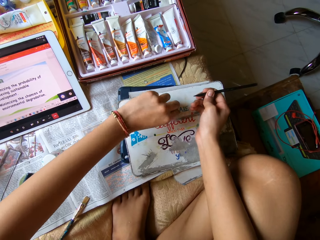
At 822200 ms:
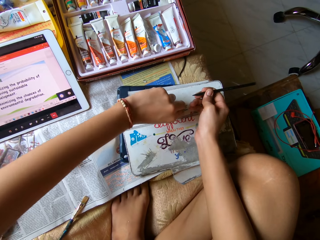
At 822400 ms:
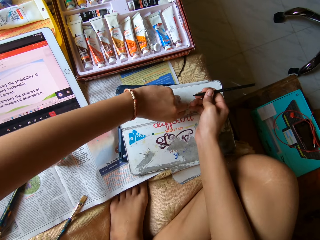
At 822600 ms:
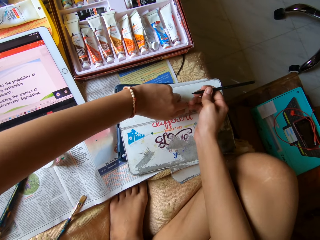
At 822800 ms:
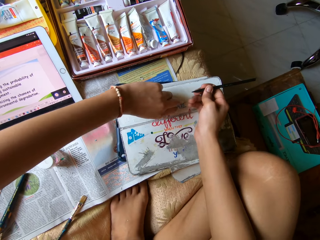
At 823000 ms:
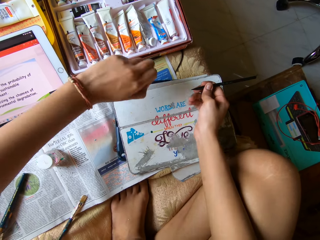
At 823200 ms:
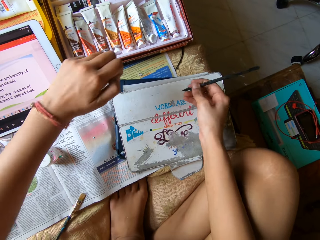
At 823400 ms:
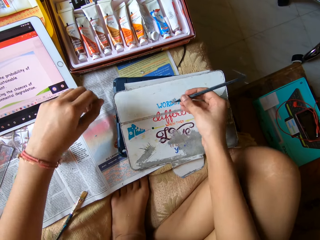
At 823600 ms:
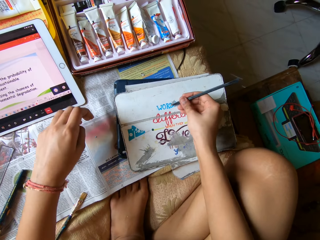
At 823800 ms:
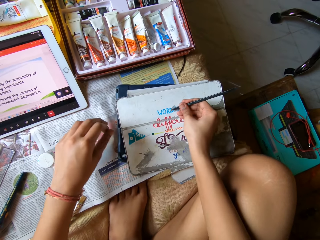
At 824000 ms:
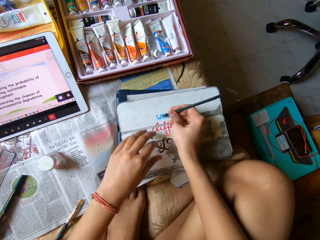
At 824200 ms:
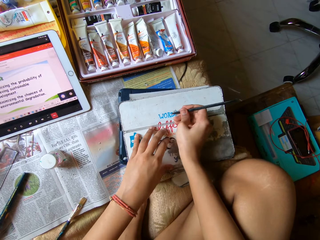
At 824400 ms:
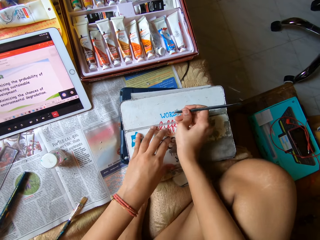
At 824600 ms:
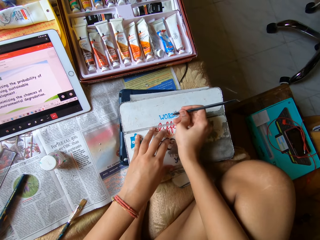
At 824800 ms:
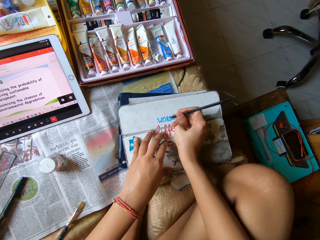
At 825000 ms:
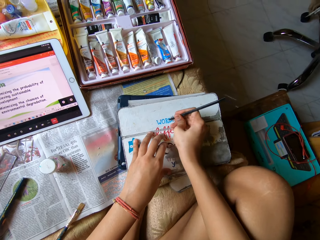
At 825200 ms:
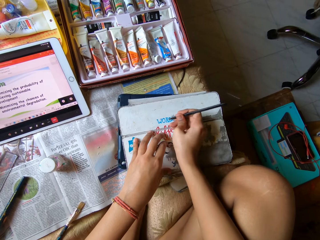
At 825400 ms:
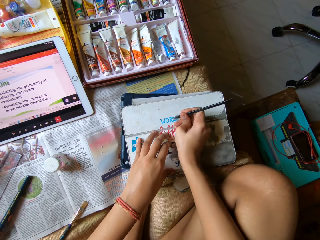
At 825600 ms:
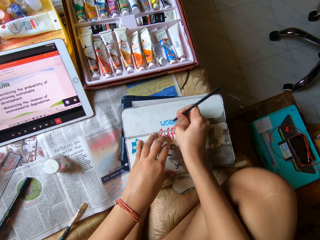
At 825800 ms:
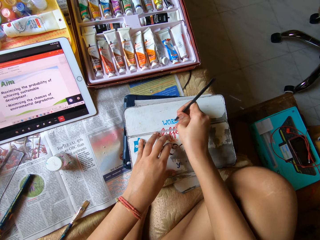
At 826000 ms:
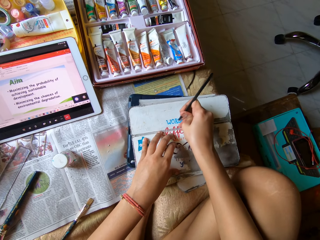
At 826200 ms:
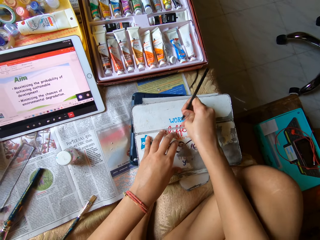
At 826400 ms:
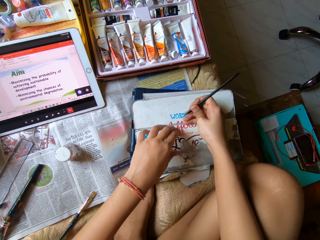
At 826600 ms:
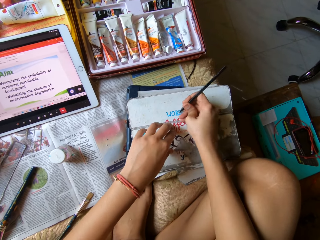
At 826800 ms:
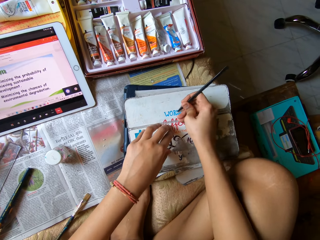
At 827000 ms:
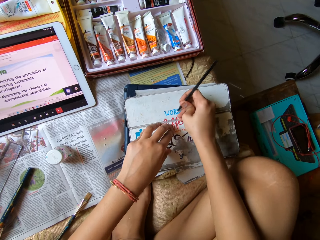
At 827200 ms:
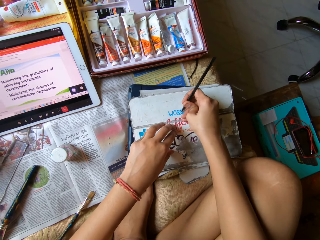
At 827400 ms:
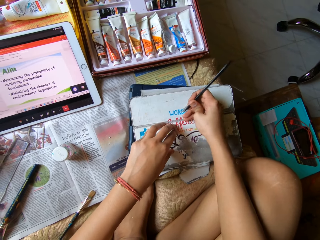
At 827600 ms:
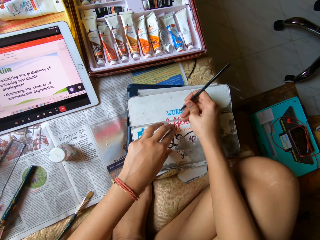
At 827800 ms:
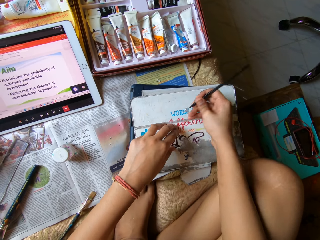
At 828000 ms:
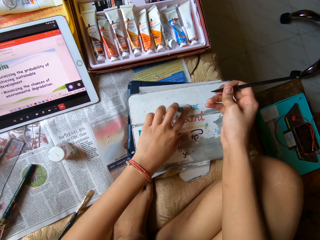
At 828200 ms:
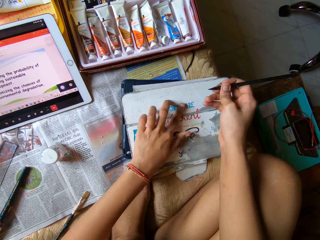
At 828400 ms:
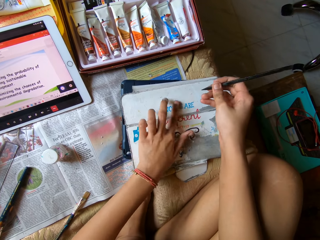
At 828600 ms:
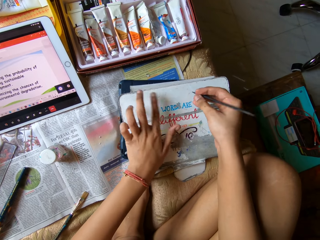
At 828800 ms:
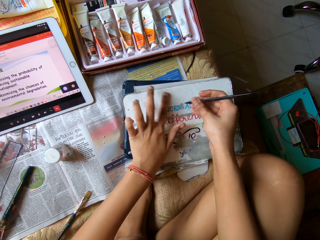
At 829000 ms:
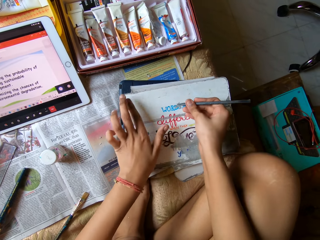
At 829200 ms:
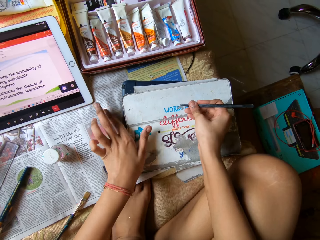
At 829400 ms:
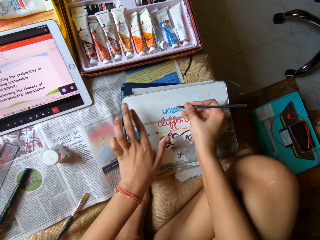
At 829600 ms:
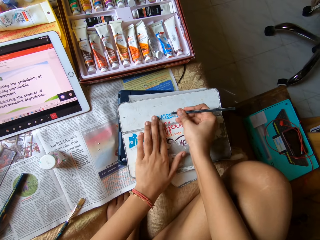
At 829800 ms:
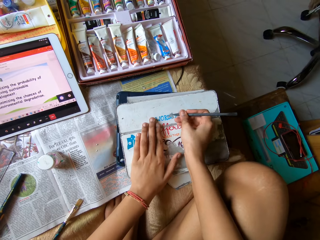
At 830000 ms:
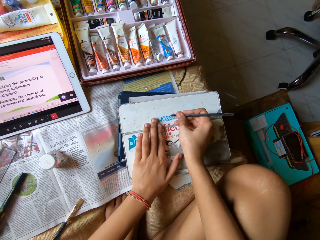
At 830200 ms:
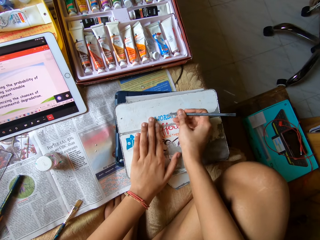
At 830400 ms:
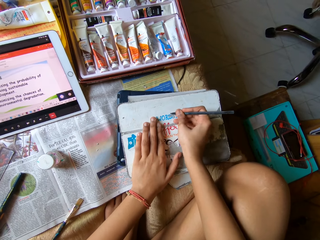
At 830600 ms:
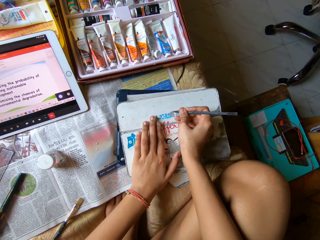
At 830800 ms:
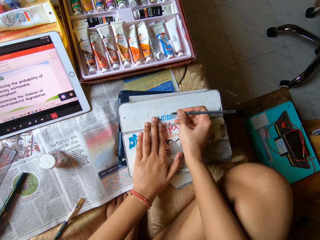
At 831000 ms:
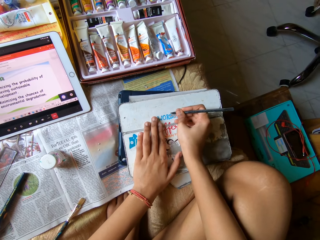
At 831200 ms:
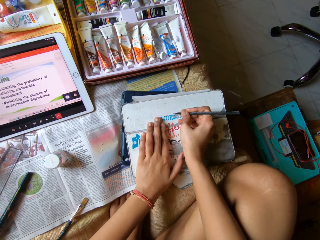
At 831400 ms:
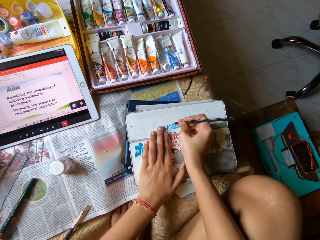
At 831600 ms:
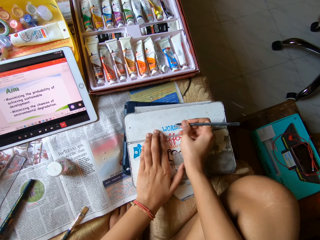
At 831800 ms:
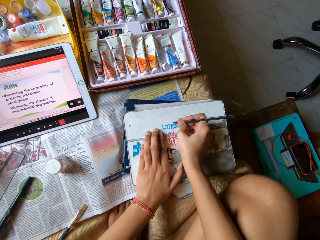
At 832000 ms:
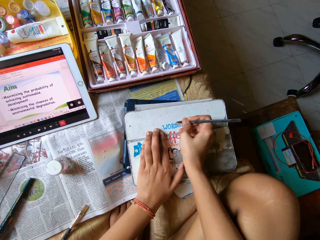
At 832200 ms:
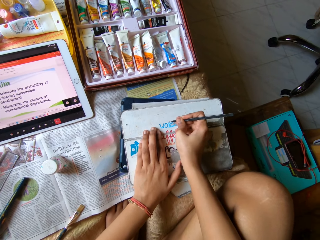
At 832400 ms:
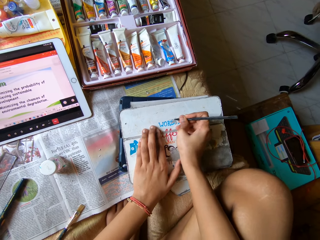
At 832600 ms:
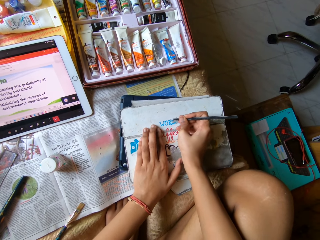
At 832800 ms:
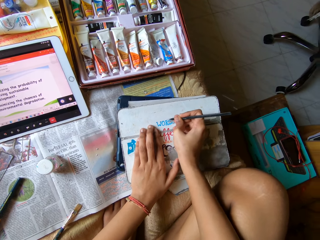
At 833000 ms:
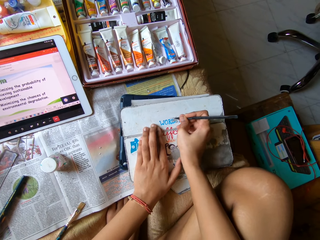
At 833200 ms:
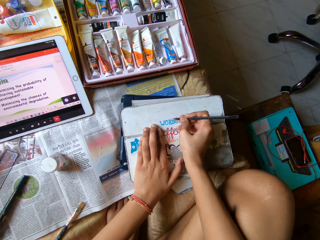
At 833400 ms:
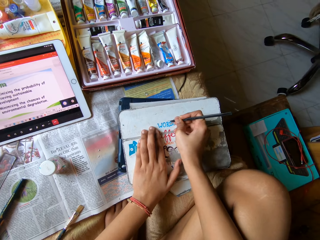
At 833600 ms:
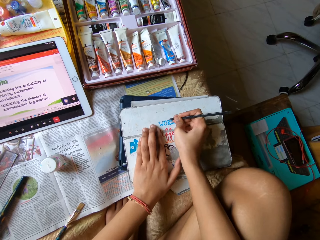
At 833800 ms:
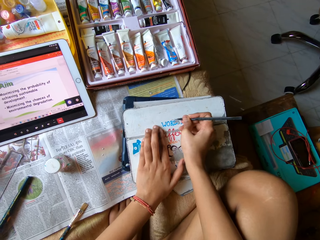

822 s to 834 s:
The camera wearer removes something on the tablet cover with his left hand. He scrapes the tablet case with the file in his right hand. He removes something on the tablet cover with the pencil. He wipes paint off the tab cover with his left hand. He scrapes paint off the tab cover on the bed with the spatula in his right hand. He removes a sticker from the cover.

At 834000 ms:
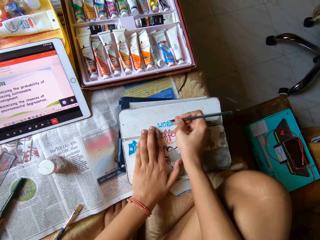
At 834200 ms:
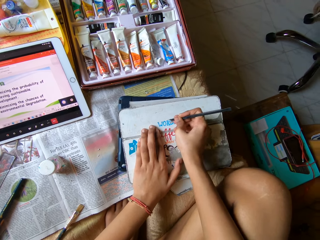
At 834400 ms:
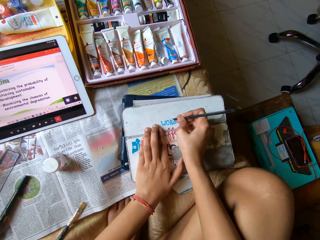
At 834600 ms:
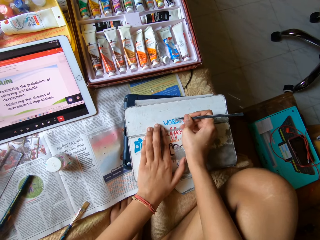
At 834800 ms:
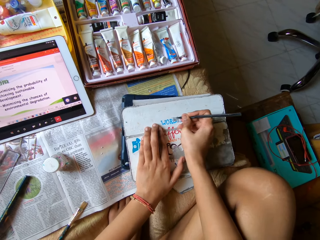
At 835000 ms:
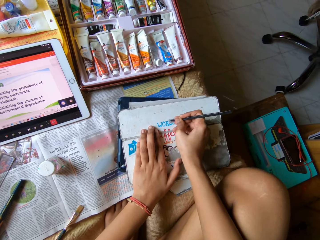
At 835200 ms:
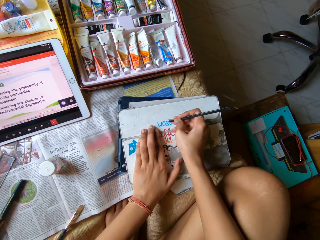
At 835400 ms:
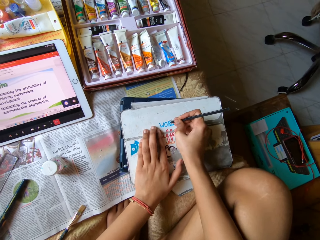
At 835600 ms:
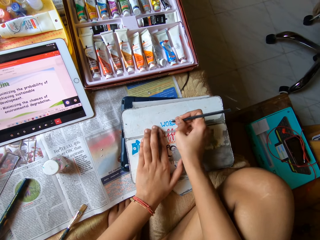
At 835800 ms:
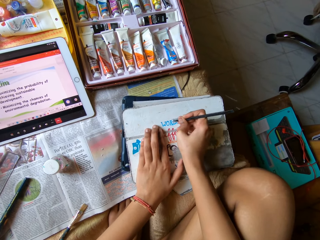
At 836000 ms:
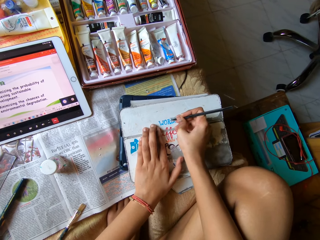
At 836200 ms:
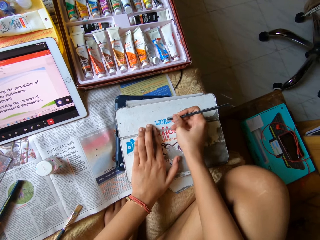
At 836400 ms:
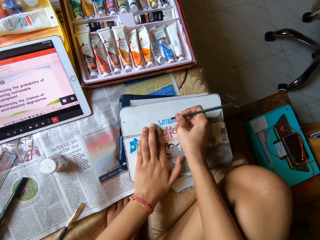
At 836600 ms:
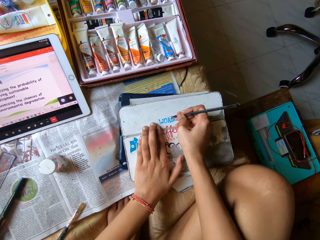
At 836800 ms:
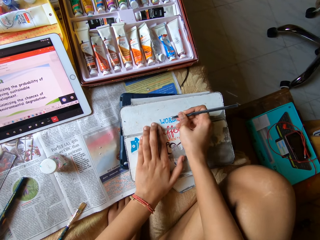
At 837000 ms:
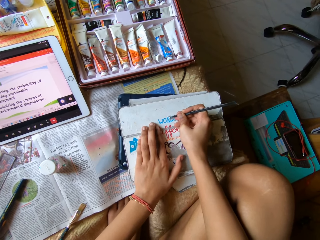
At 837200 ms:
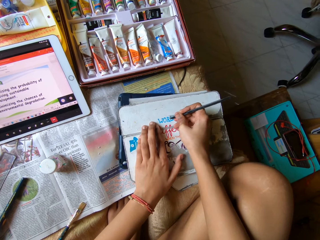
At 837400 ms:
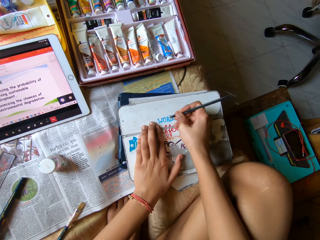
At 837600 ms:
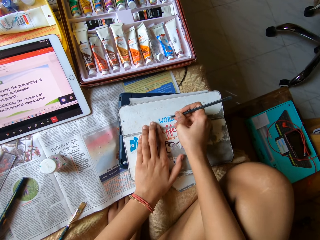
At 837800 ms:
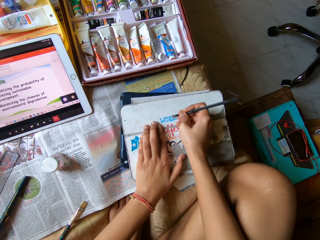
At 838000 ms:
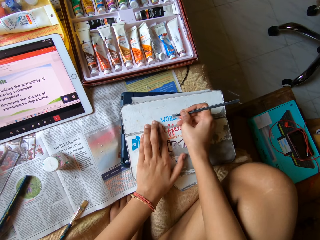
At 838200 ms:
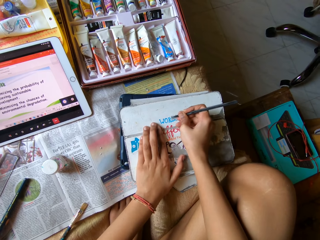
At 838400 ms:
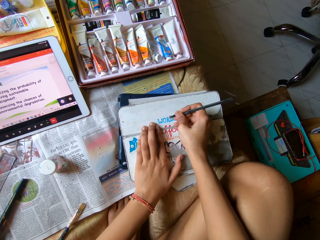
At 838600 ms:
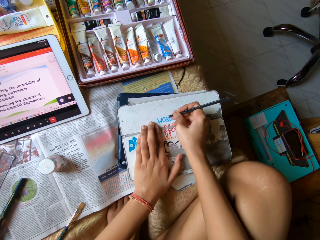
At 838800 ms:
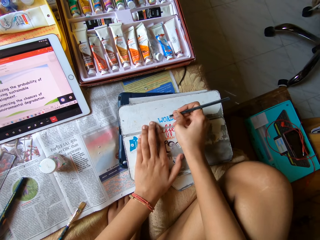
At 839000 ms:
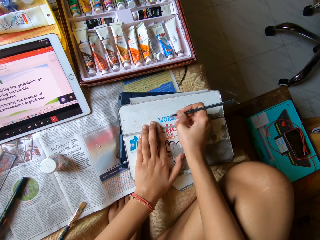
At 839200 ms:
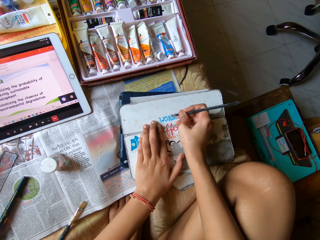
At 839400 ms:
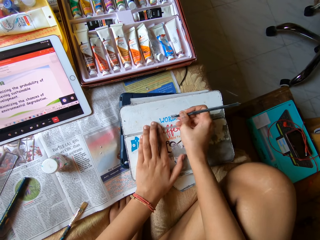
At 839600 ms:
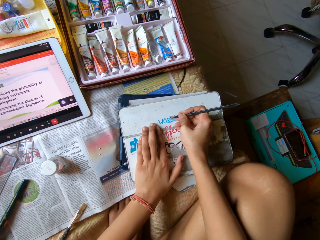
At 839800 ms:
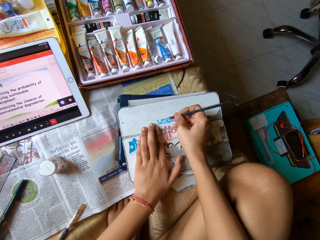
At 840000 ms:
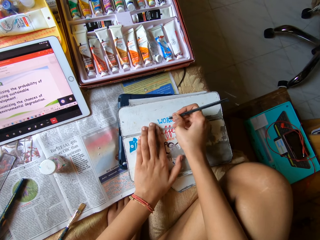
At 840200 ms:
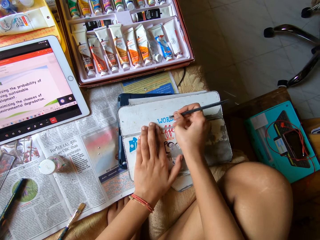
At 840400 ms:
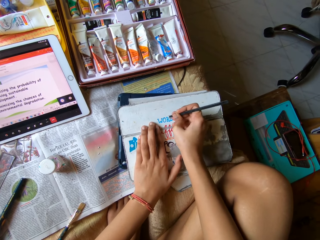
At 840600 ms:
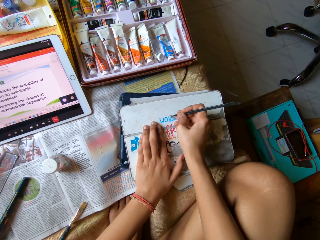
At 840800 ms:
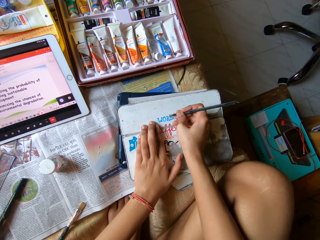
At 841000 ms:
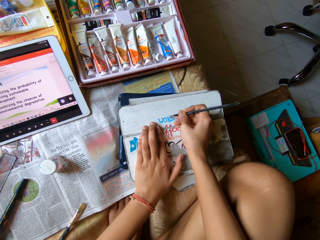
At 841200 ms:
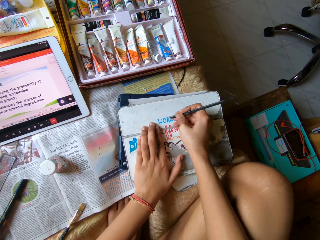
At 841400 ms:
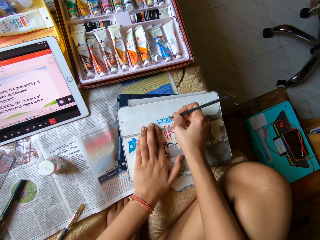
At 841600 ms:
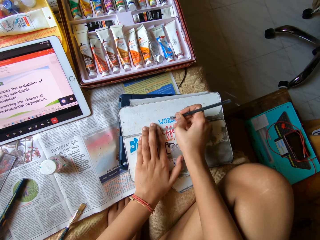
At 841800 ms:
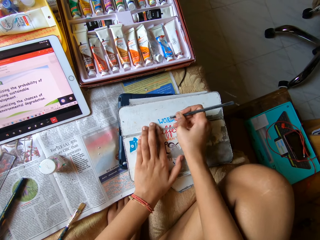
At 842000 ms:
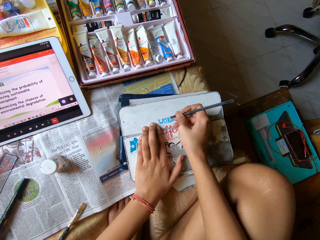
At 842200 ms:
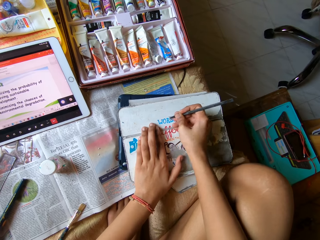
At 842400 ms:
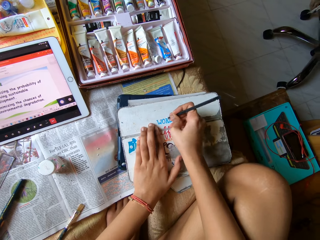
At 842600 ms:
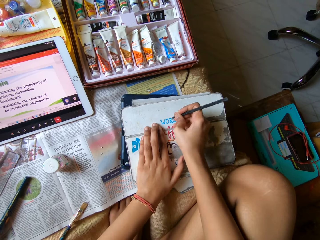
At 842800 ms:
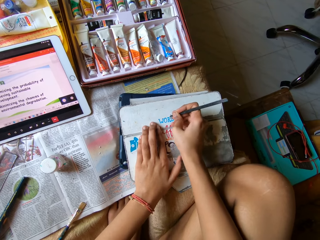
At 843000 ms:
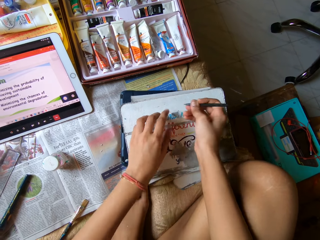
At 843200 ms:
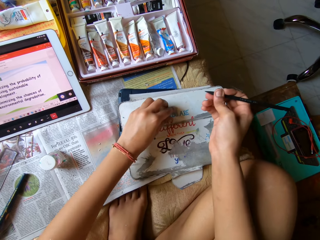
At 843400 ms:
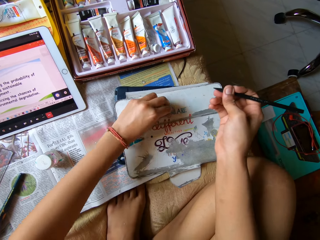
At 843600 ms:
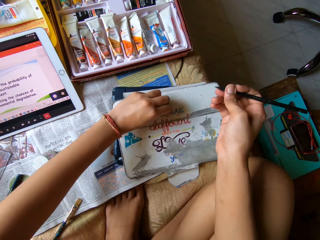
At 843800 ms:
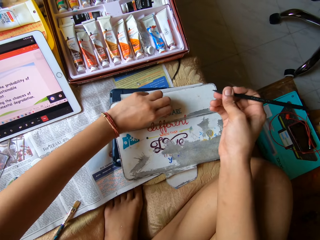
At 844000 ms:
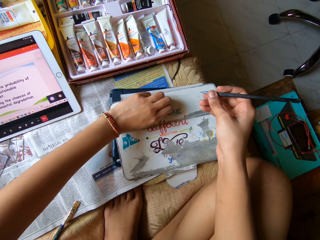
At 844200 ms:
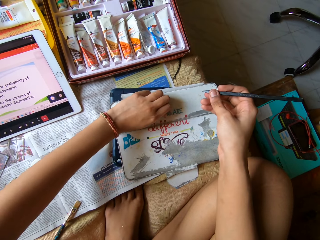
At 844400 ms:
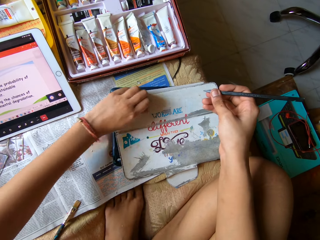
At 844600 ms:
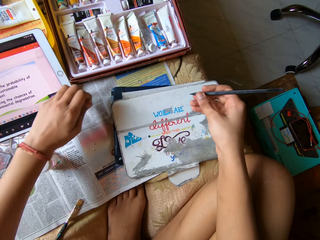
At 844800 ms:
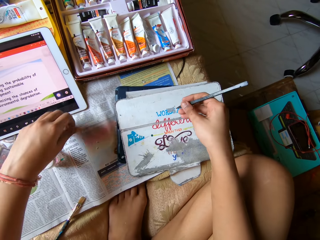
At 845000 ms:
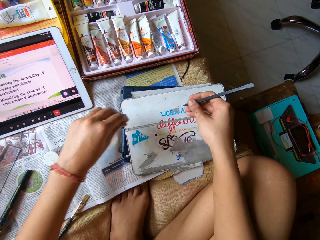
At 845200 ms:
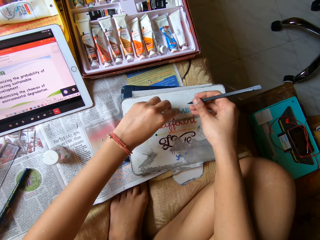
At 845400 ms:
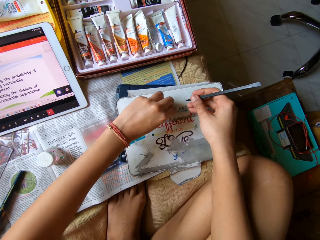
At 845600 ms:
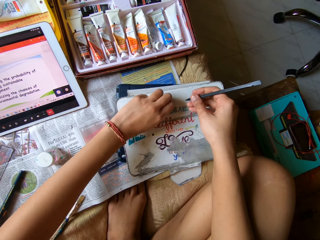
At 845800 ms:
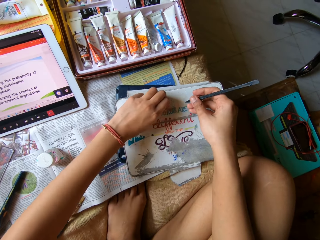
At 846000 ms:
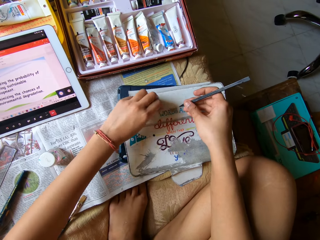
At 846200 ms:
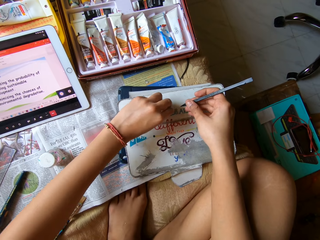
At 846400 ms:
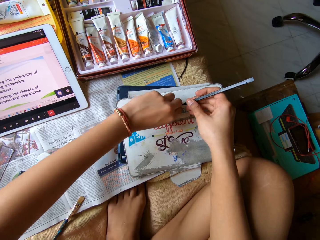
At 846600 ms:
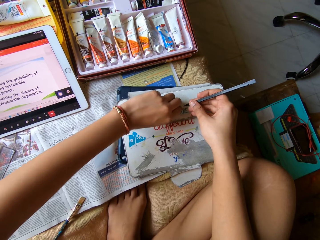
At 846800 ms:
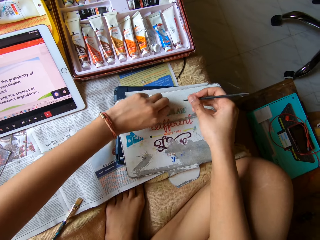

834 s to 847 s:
The camera wearer removes the sticker with a hand. He peels paint off the tab cover with his left hand.
